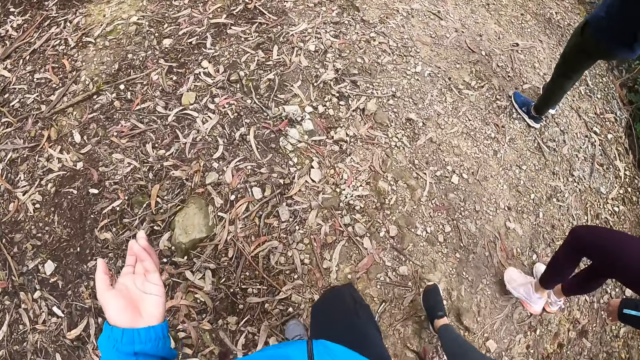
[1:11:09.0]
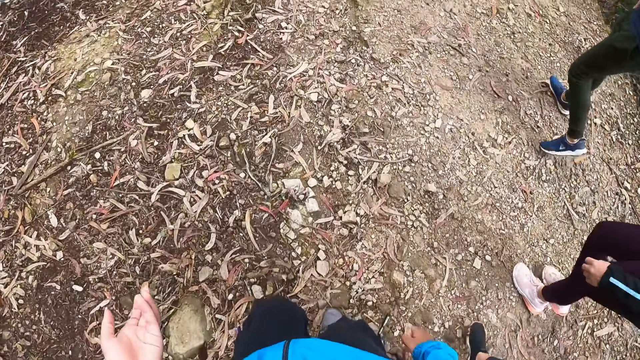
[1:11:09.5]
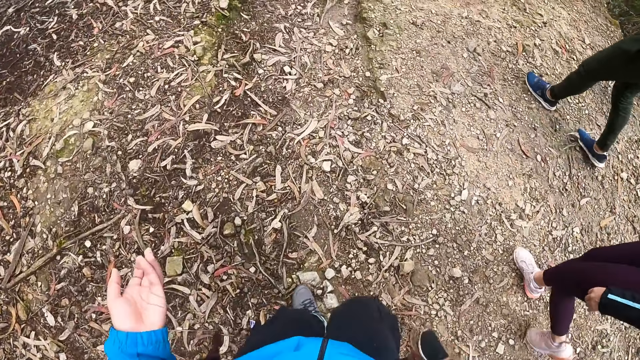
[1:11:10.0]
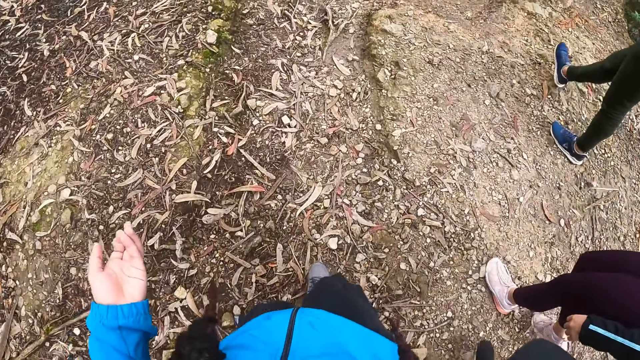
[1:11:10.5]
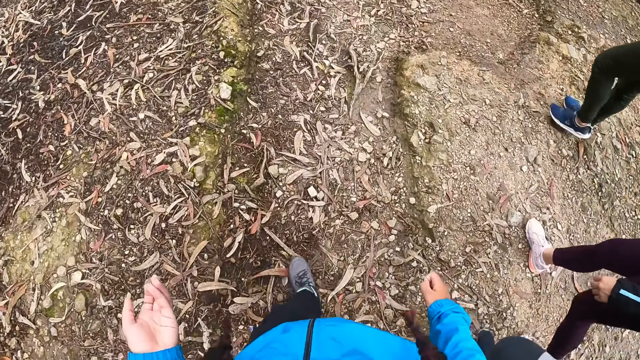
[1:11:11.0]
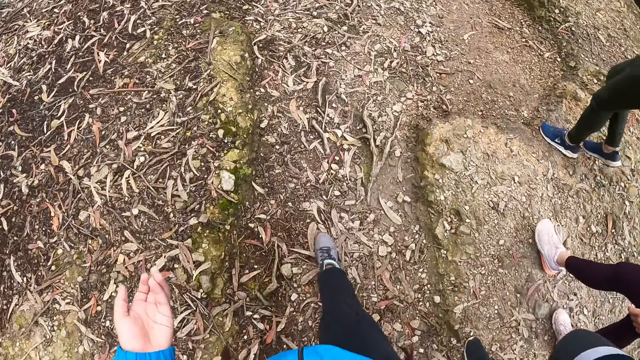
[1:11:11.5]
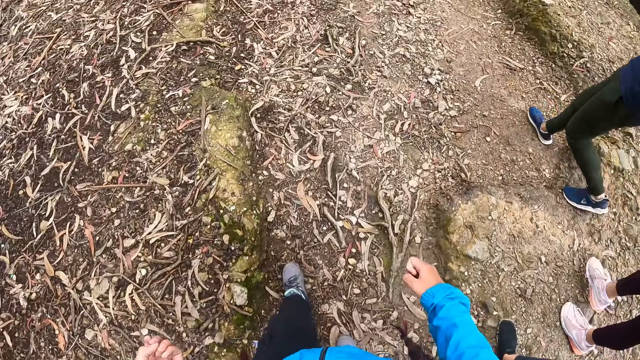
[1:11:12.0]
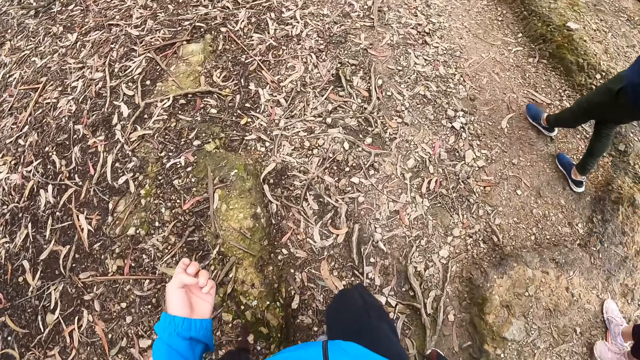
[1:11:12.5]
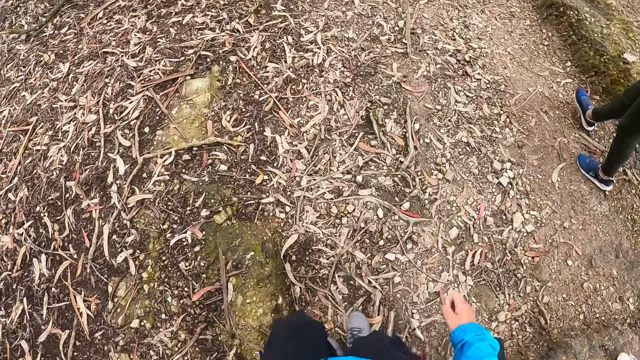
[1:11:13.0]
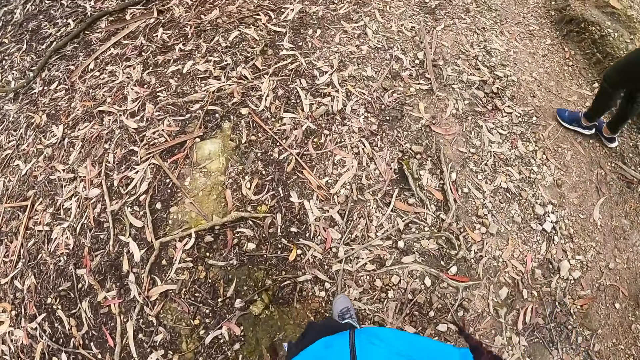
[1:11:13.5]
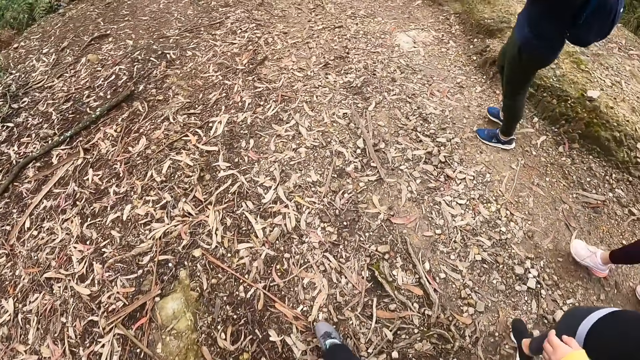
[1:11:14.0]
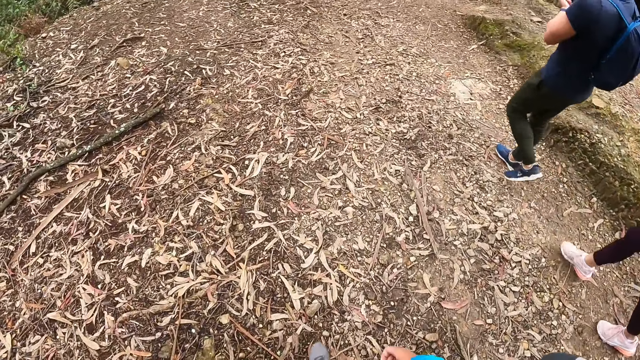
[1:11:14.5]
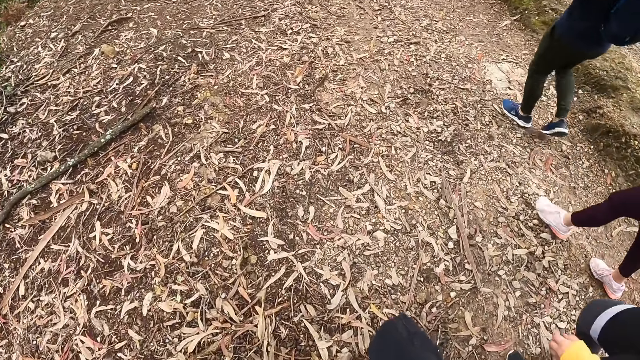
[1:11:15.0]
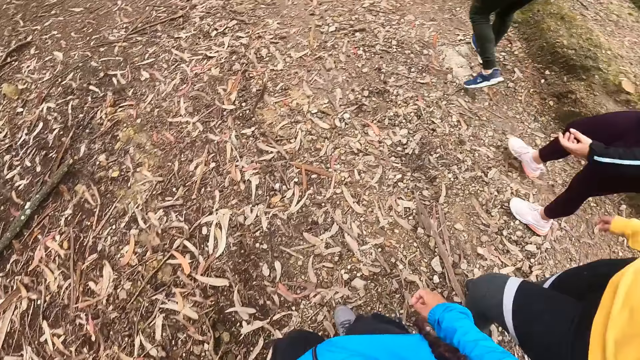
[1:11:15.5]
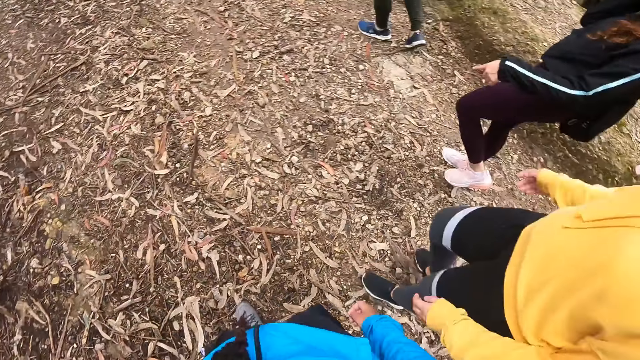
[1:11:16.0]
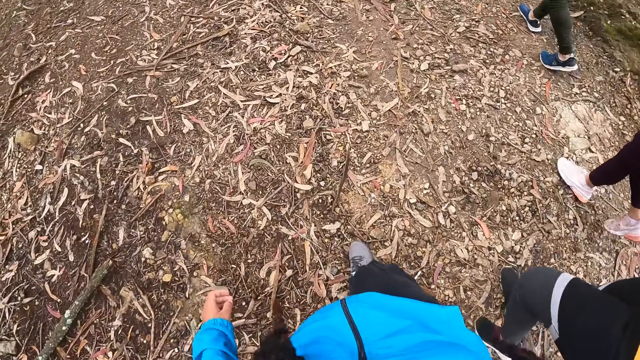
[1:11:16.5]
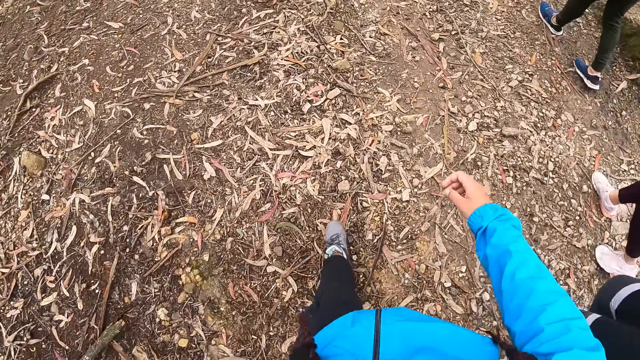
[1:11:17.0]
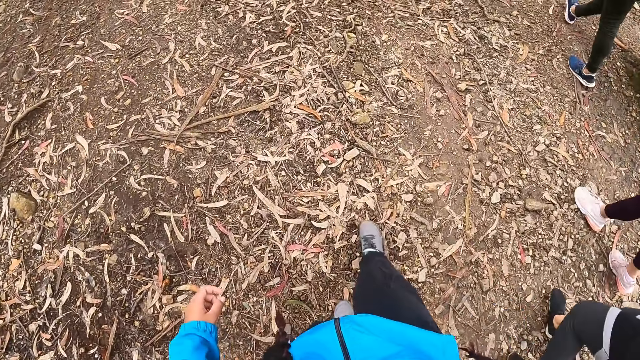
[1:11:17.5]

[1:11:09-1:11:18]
The camera wearer gestures out with his hand. He walks on the field.

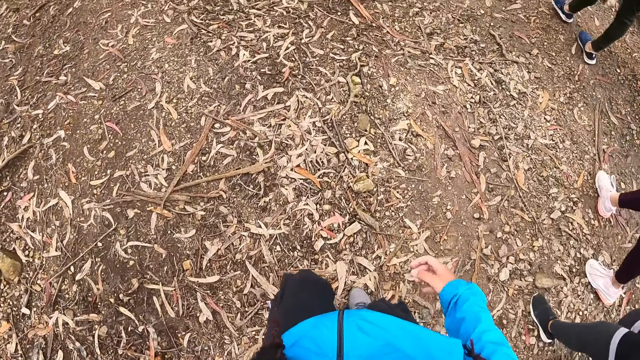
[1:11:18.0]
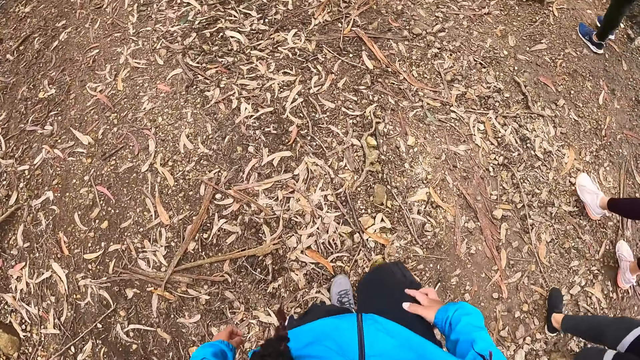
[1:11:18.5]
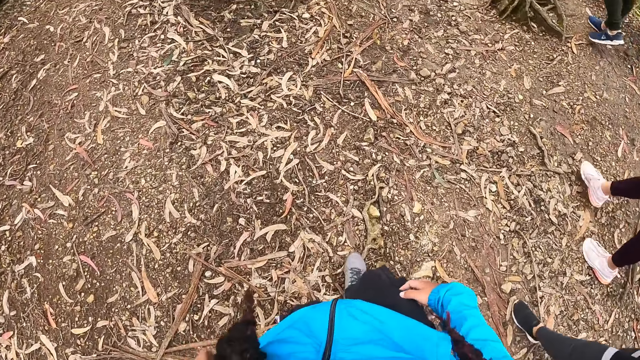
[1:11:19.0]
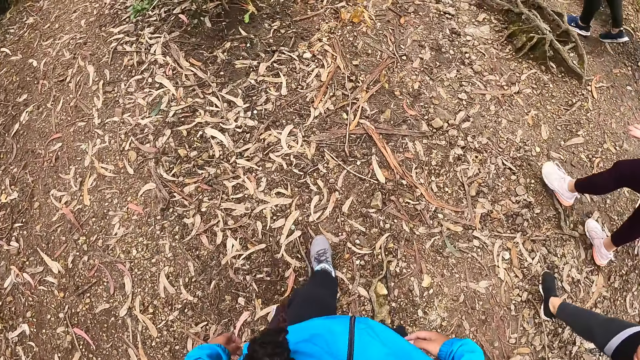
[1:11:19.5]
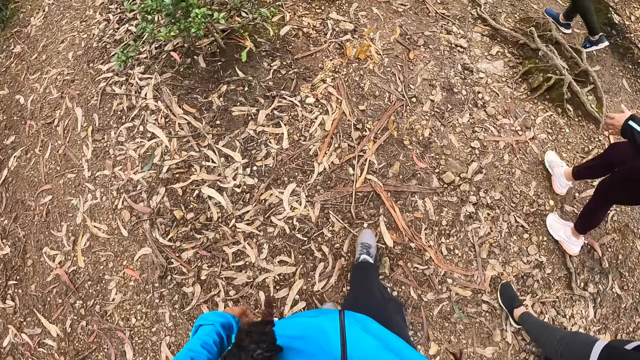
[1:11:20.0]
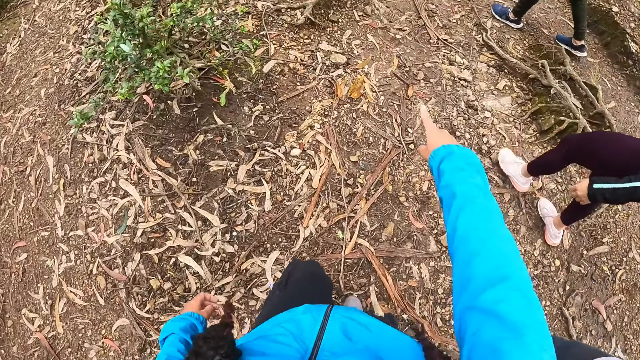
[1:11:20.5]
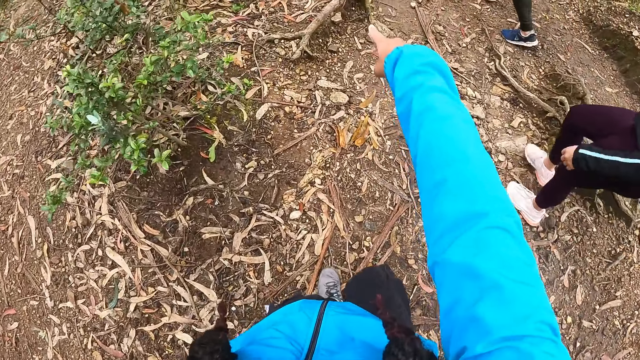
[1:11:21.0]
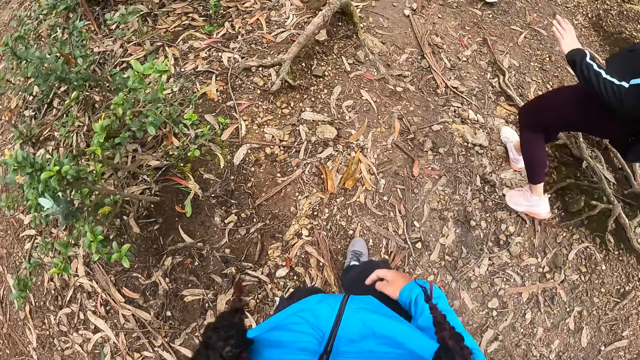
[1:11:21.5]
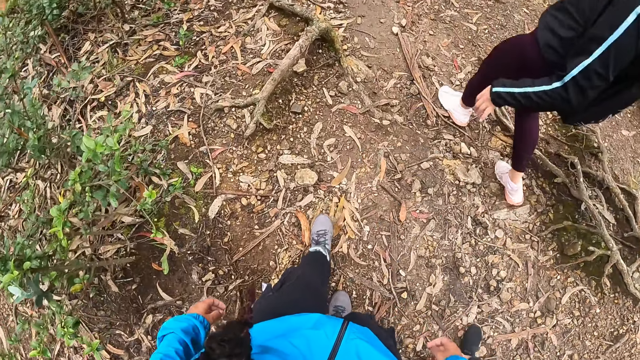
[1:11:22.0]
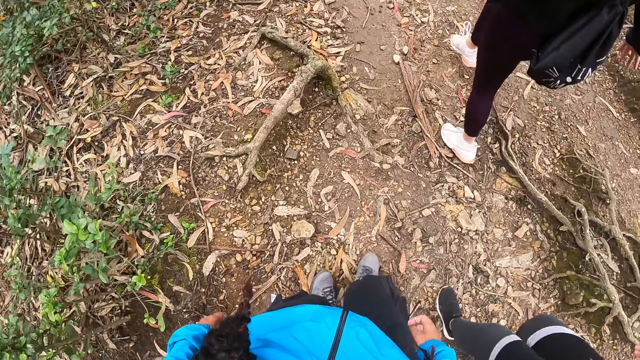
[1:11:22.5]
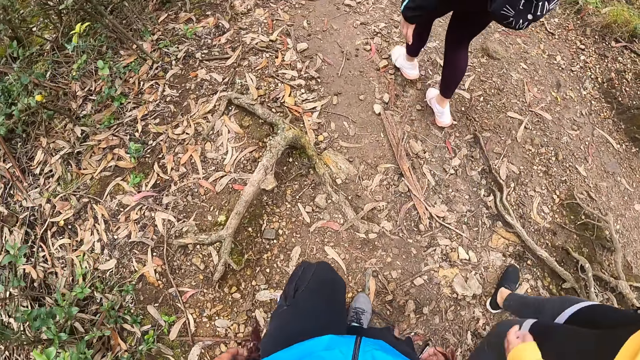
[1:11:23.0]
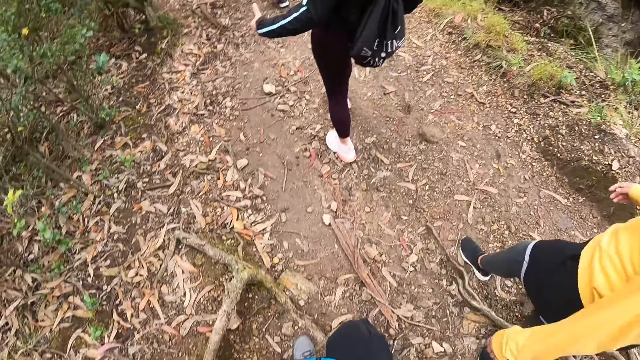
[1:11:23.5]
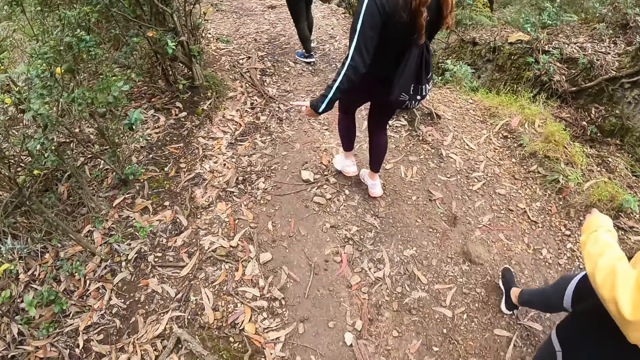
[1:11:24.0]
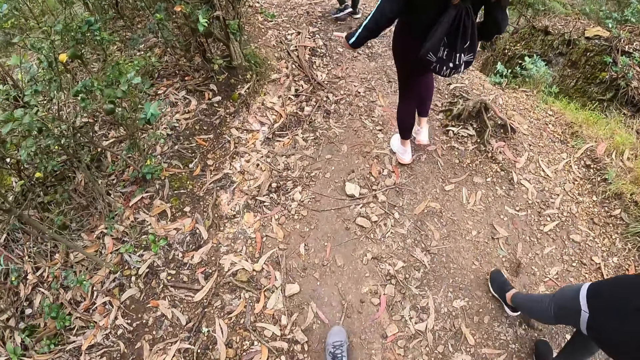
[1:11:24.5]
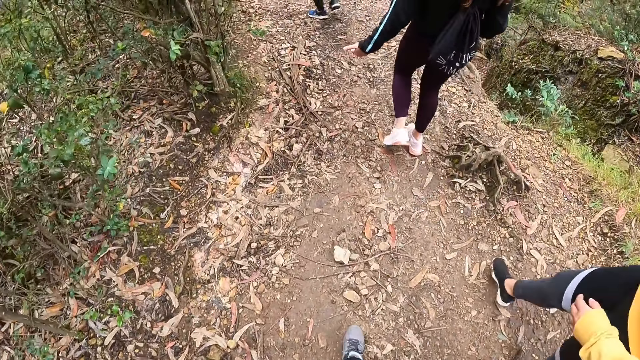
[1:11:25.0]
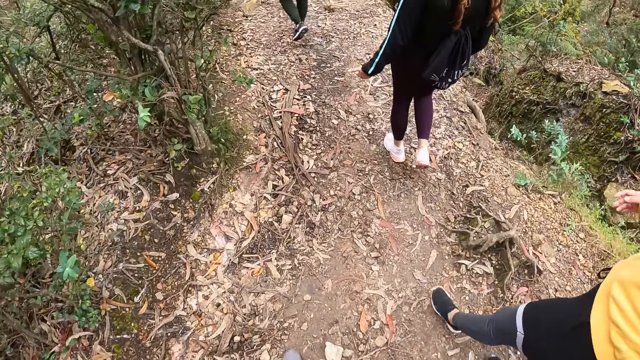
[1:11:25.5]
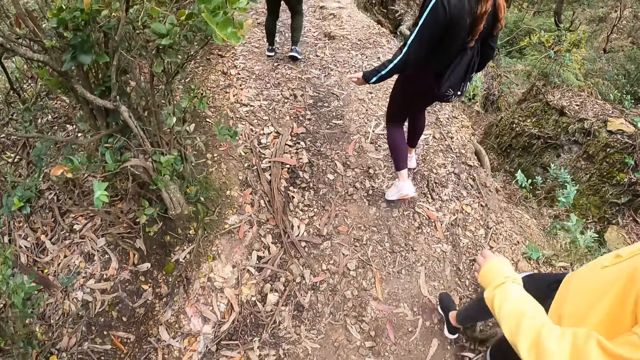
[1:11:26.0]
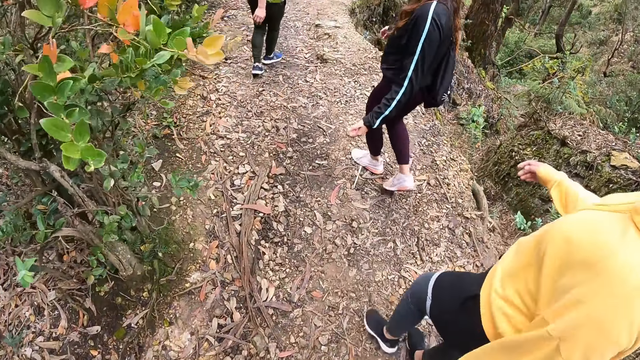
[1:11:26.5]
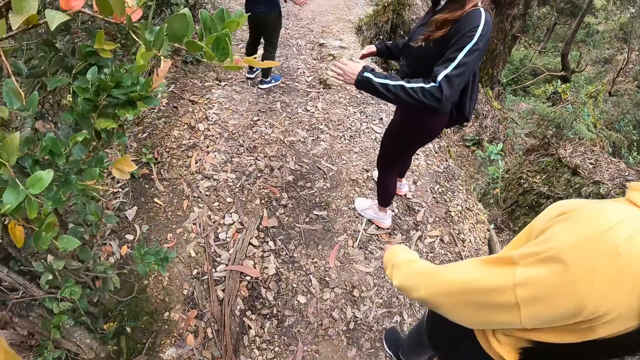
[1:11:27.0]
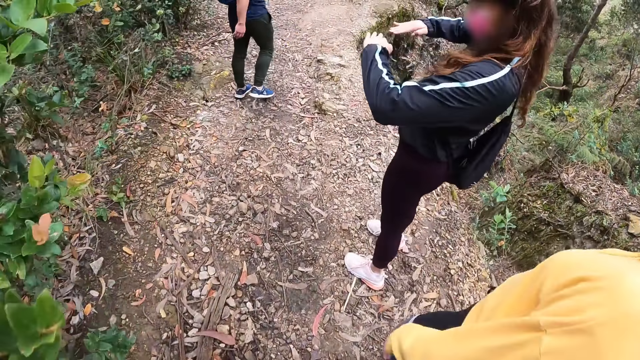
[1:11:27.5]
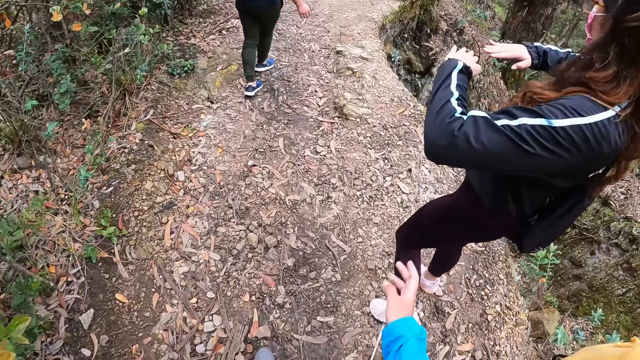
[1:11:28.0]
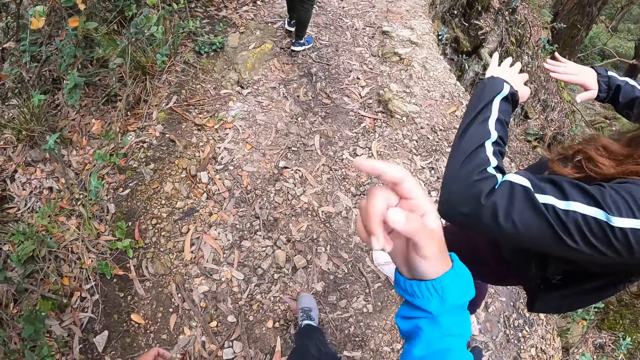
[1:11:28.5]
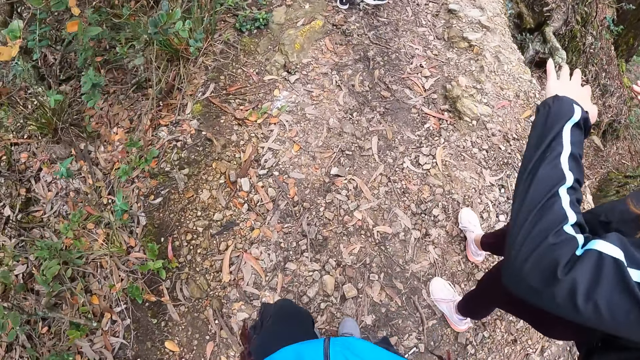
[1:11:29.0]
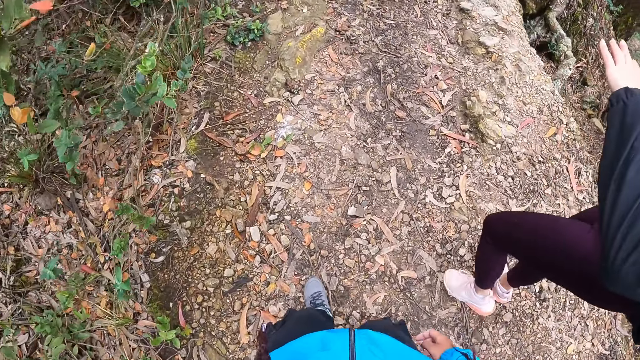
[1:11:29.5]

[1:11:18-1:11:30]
The camera wearer points at a tree with their right hand. They gesture out with their hand. They walk on the field. A lady gestures out with her hand.
